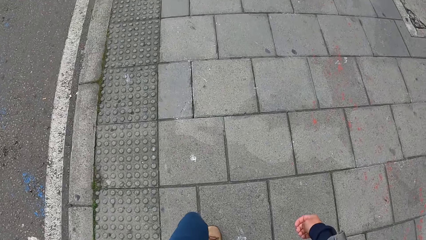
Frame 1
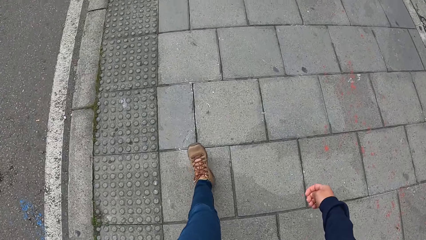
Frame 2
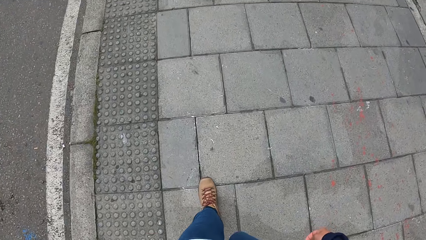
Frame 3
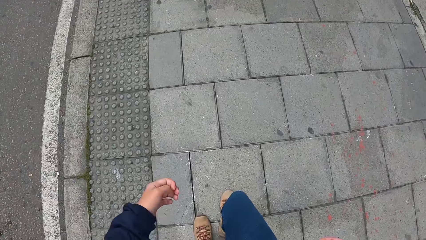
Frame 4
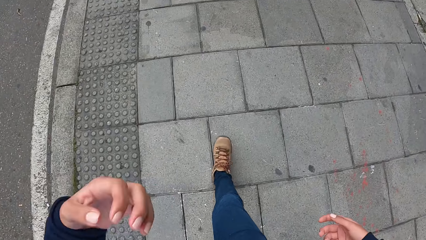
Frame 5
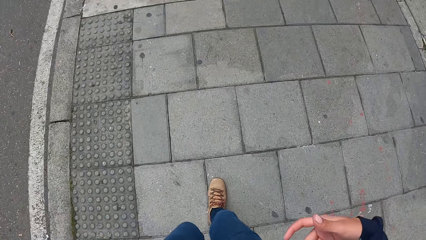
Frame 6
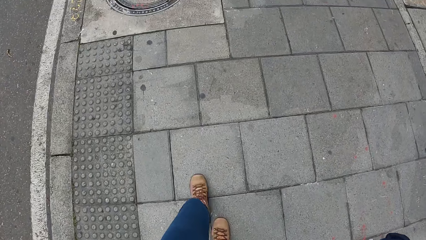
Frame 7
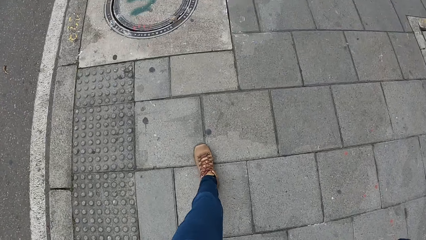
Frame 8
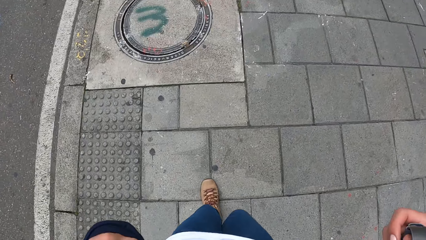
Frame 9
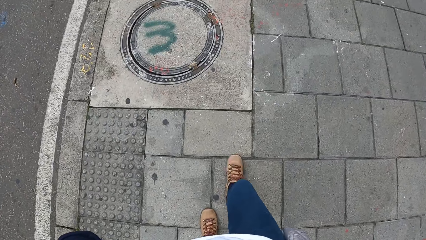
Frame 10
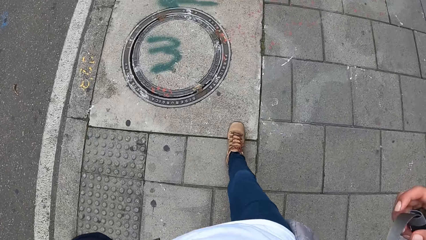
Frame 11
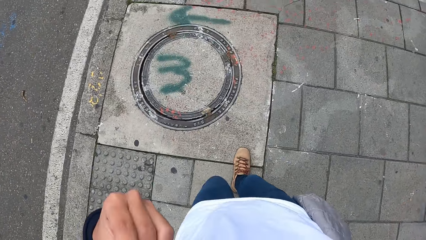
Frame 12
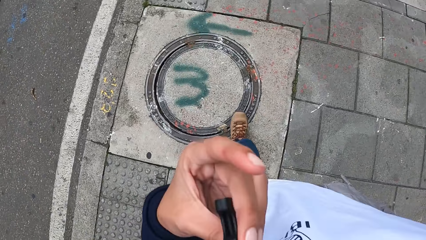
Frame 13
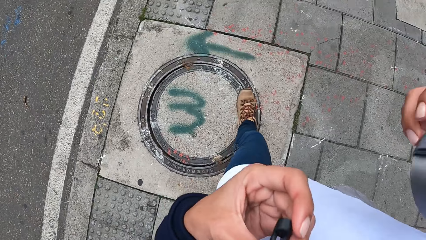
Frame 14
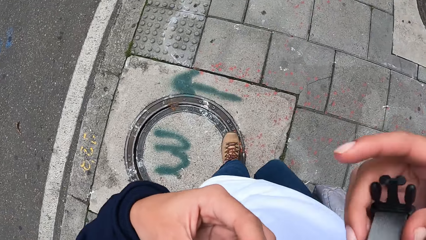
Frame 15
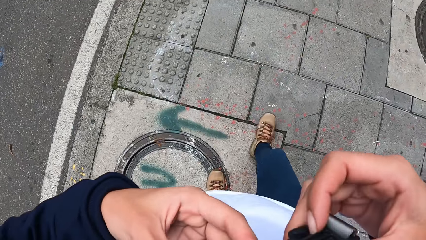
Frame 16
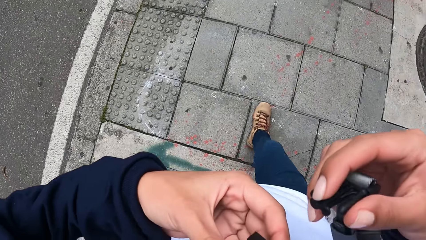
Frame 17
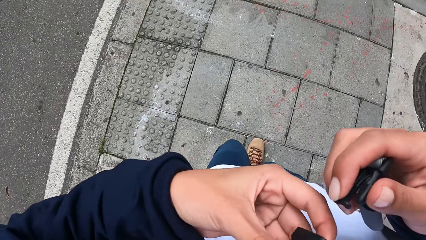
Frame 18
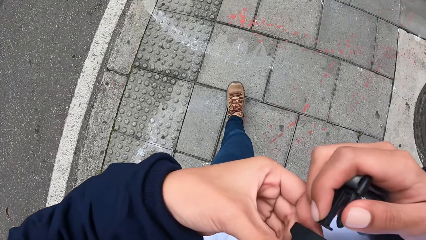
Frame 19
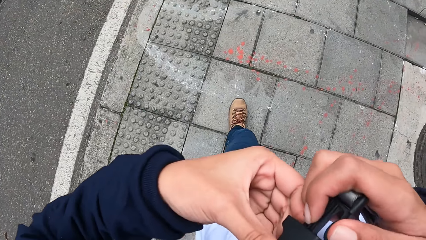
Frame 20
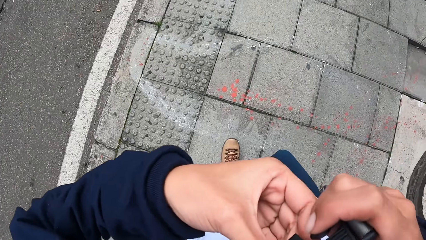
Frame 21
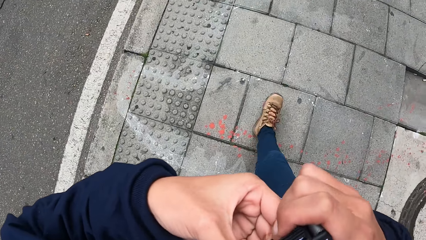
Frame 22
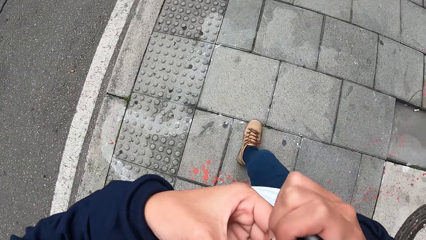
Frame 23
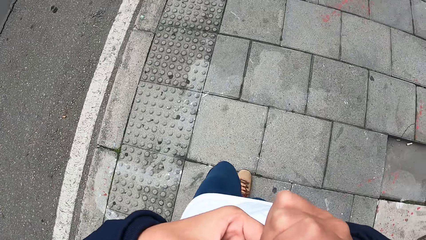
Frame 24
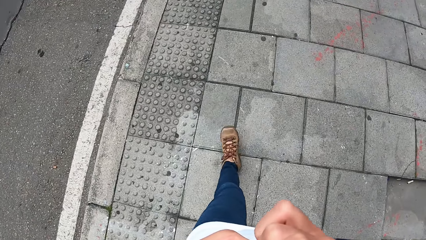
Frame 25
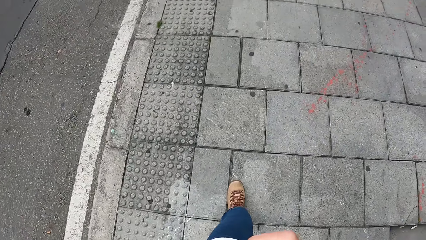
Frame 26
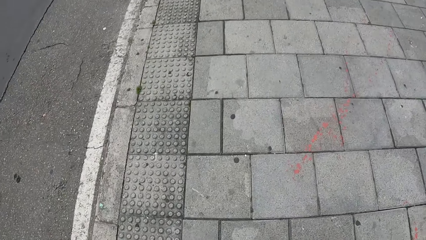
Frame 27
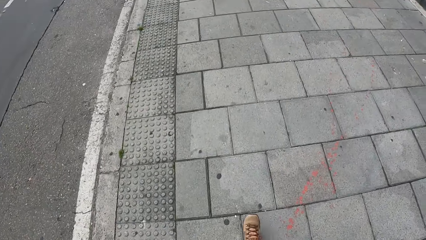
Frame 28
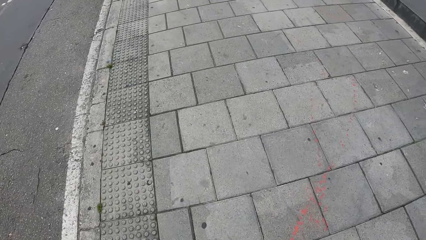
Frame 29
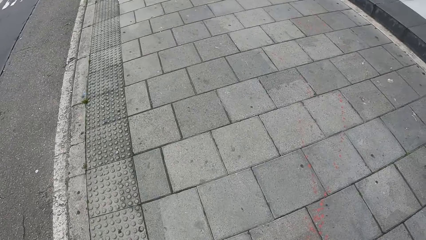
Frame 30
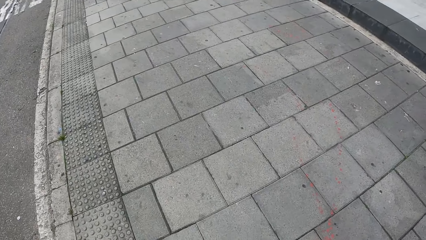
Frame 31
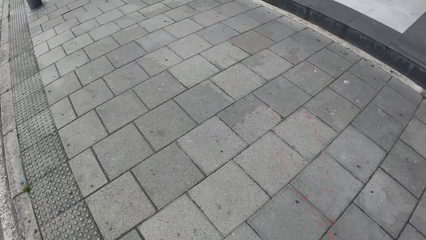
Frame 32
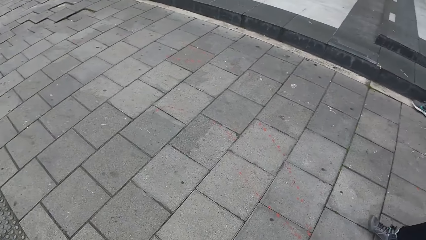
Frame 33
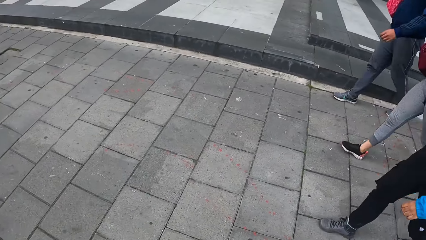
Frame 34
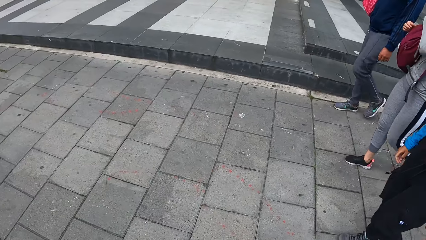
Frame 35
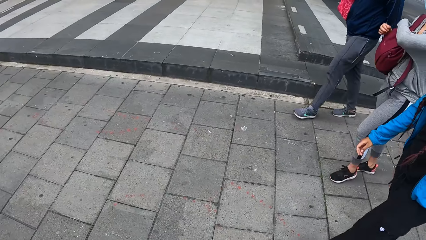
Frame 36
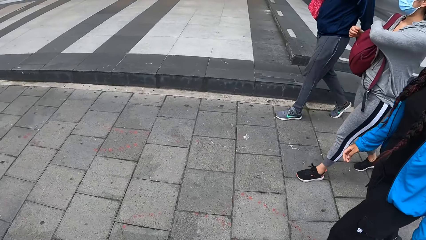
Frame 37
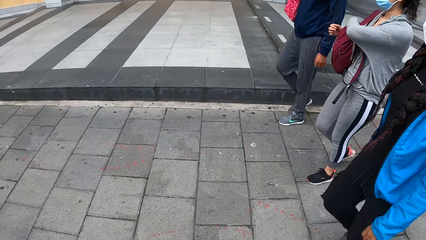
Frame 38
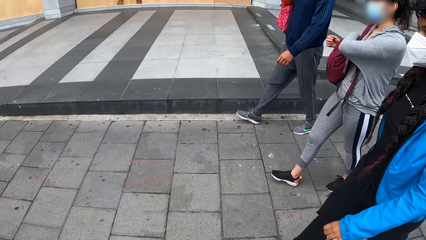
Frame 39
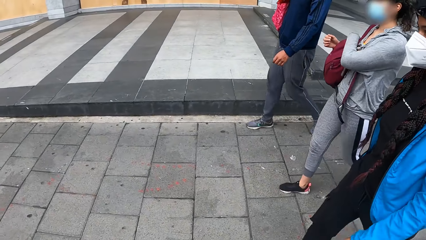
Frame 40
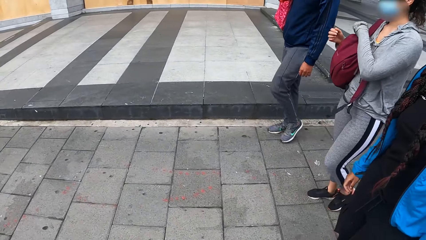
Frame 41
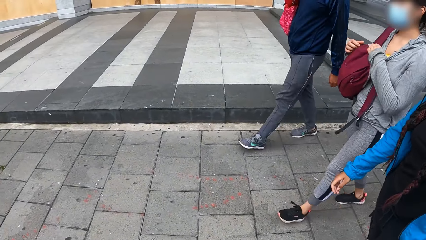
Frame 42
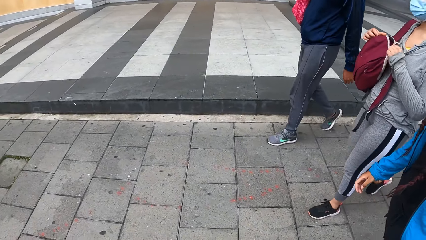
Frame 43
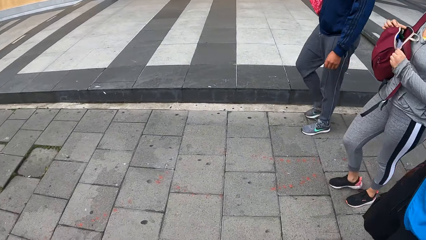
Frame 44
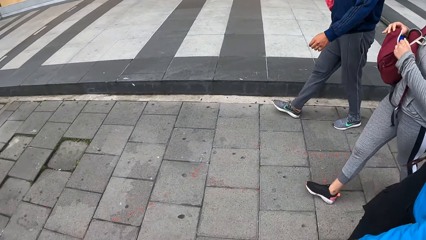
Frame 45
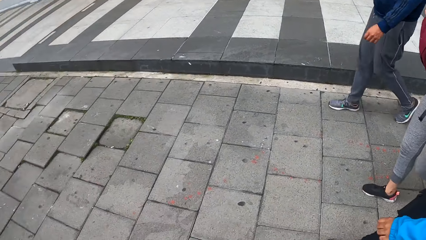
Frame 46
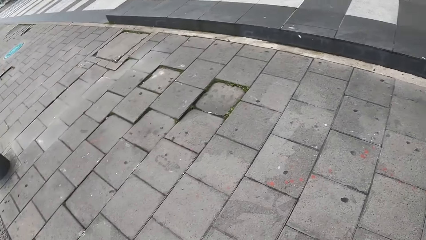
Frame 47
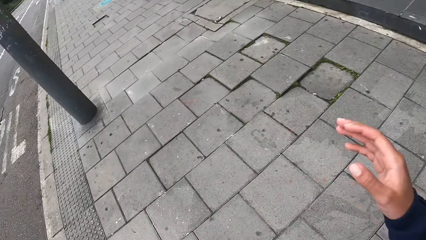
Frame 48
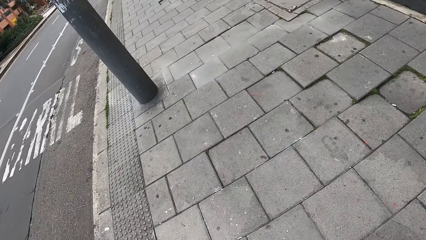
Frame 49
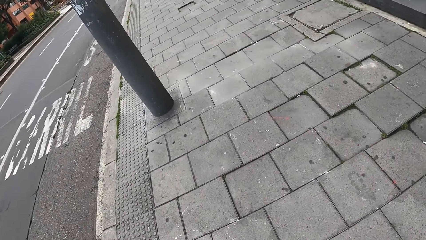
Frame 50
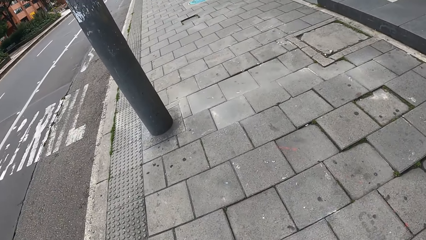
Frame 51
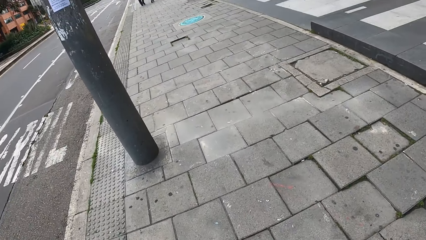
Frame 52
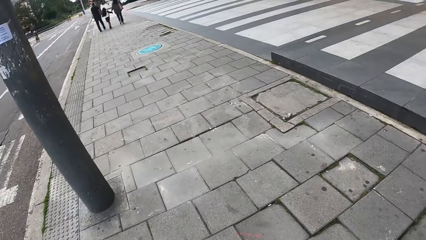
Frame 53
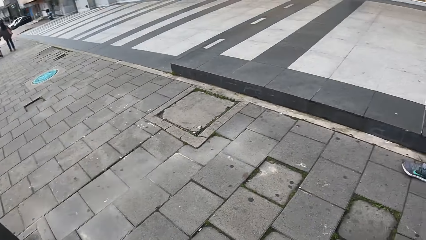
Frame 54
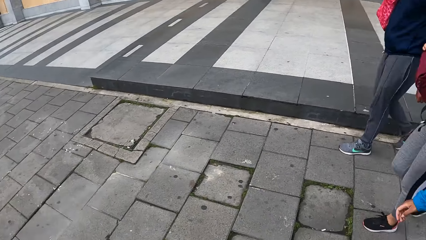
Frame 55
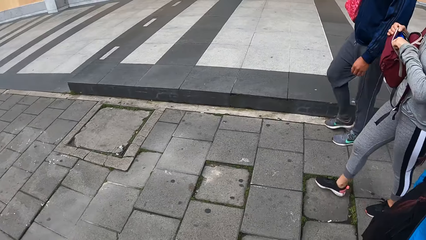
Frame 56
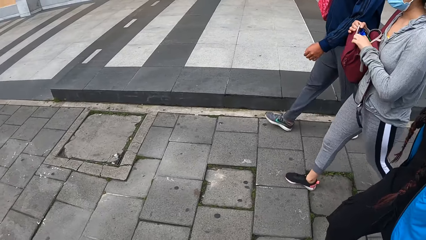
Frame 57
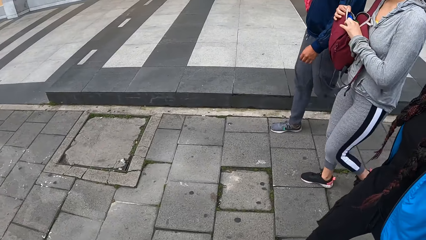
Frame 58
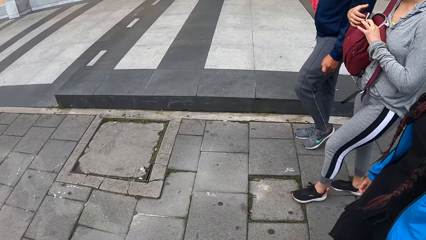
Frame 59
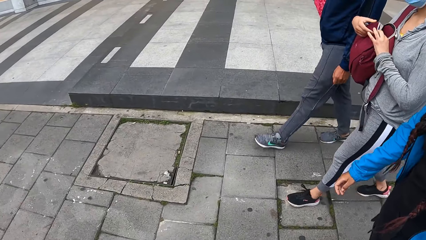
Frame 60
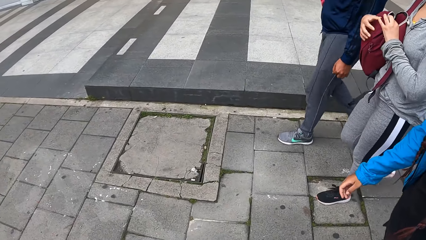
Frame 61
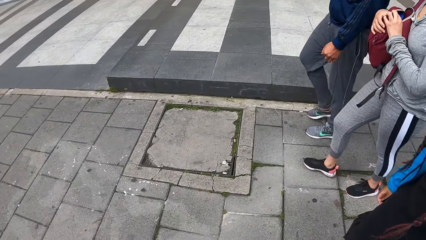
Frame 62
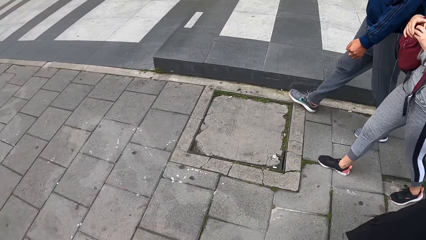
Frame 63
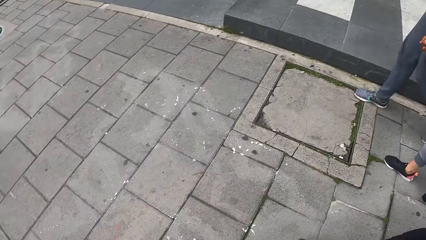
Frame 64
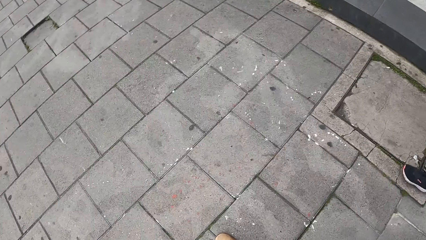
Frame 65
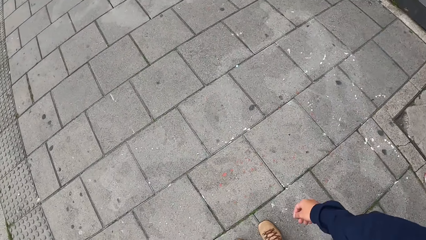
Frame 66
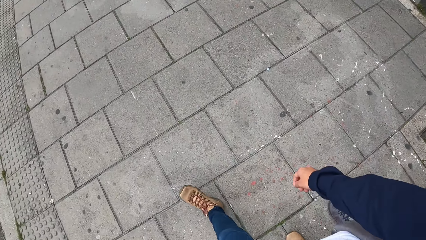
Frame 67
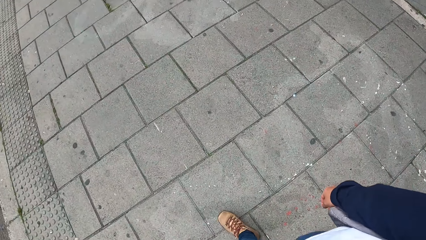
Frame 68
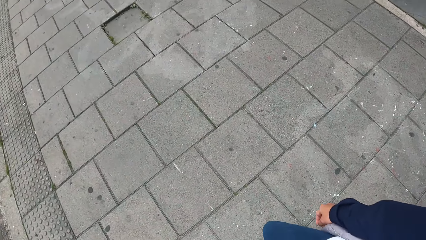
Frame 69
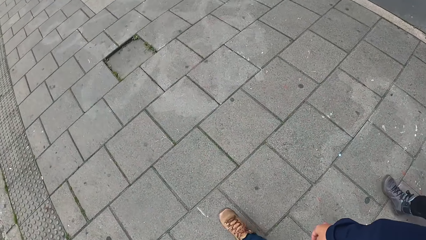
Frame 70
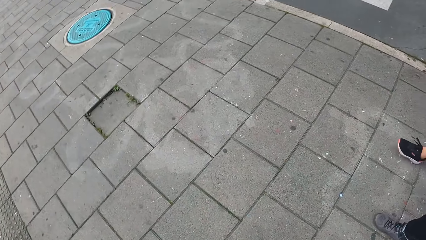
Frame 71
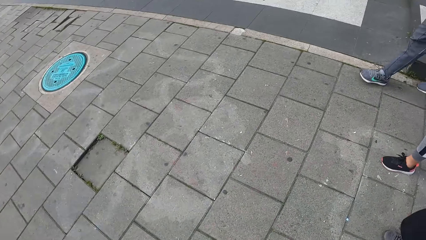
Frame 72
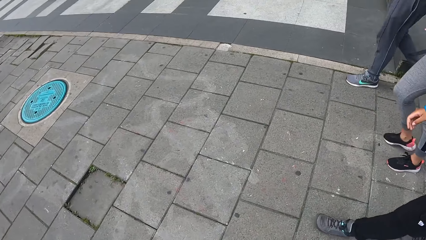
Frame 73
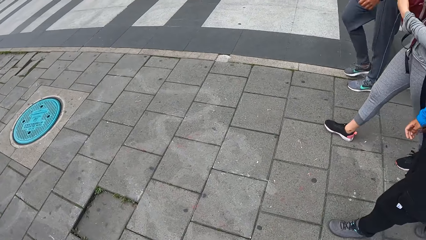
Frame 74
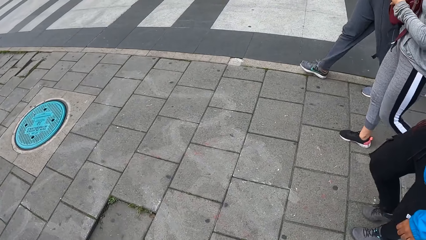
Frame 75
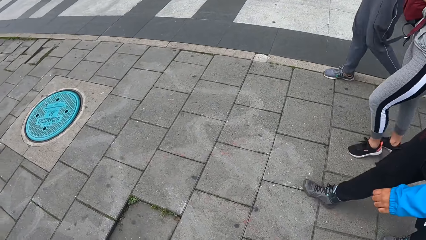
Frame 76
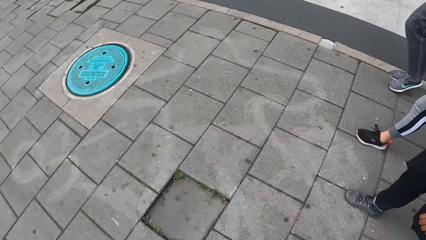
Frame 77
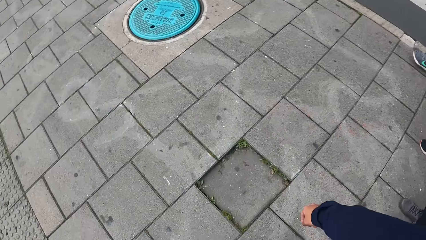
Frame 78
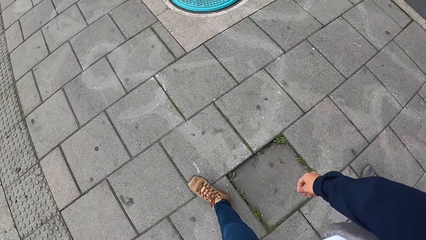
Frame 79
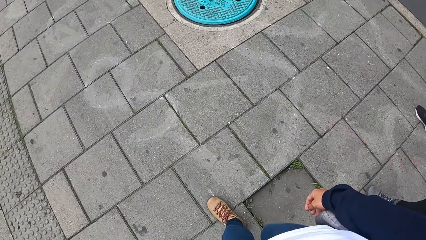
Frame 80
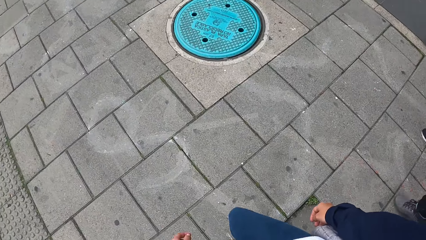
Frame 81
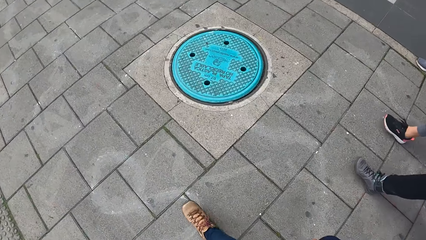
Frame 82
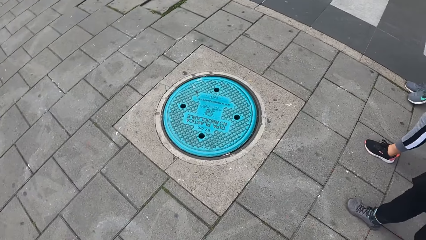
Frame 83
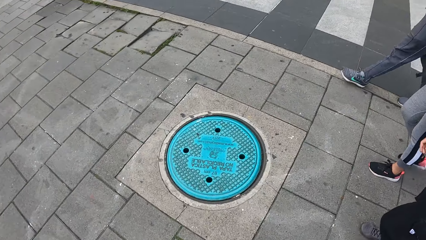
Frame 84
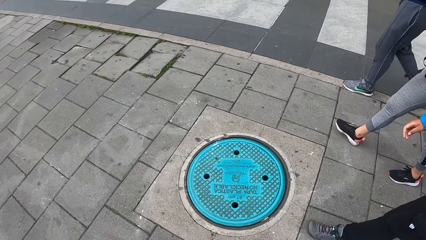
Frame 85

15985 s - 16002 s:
The camera wearer holds the buckle clips of a backpack on her back with both hands. She clips the buckle clips of the backpack on her back in both hands together. She walks on a street. A woman unzips a backpack on her shoulder with her left hand. The camera wearer adjusts a camera on her head with her right hand. The woman holds the backpack on her shoulder with both hands.
